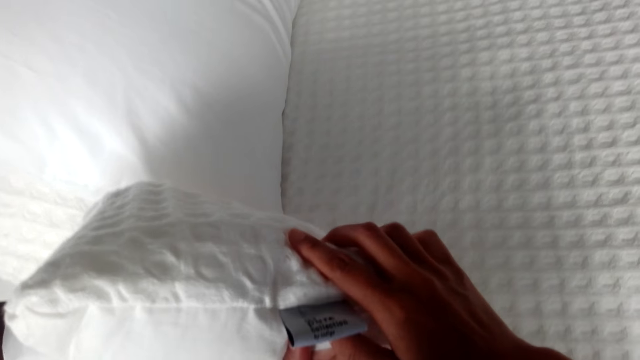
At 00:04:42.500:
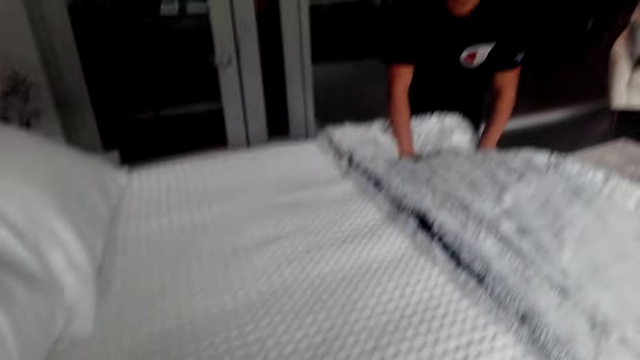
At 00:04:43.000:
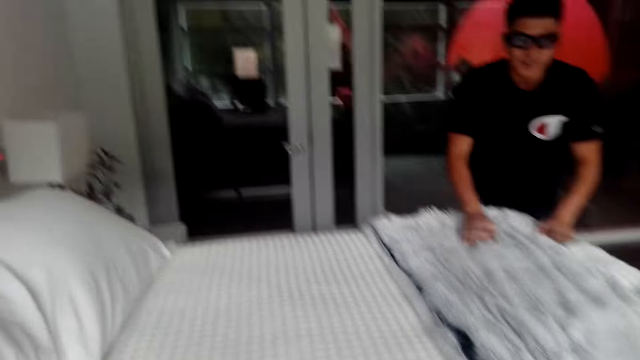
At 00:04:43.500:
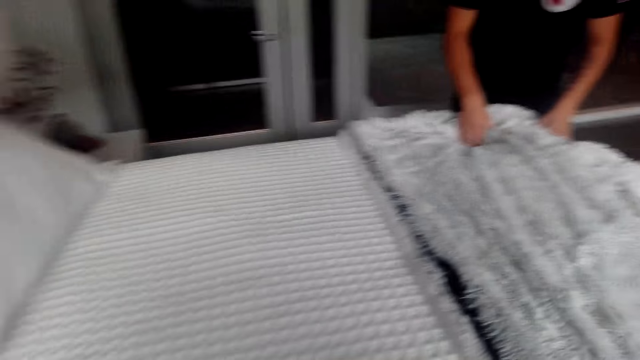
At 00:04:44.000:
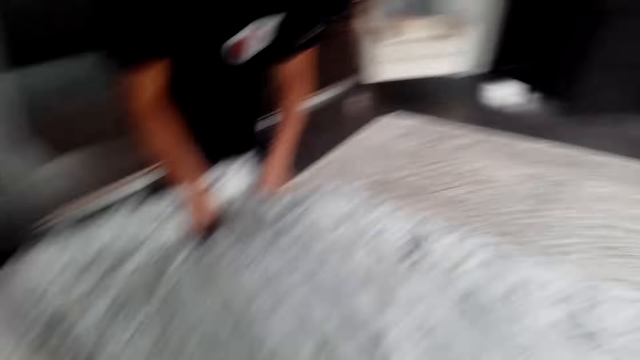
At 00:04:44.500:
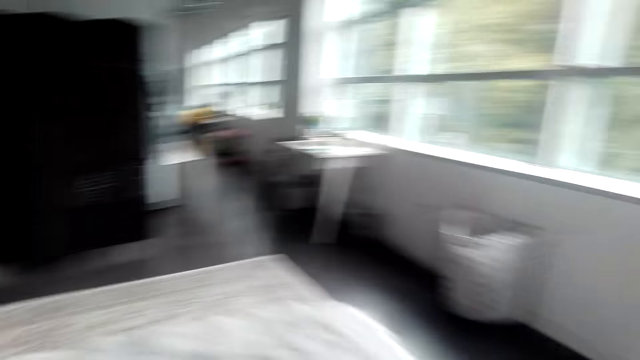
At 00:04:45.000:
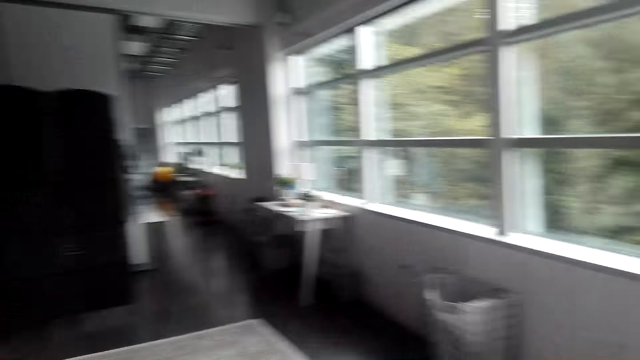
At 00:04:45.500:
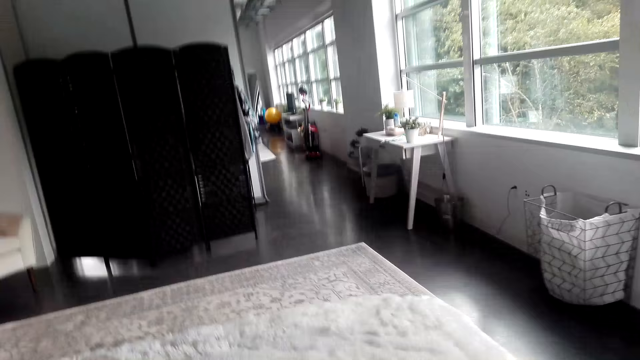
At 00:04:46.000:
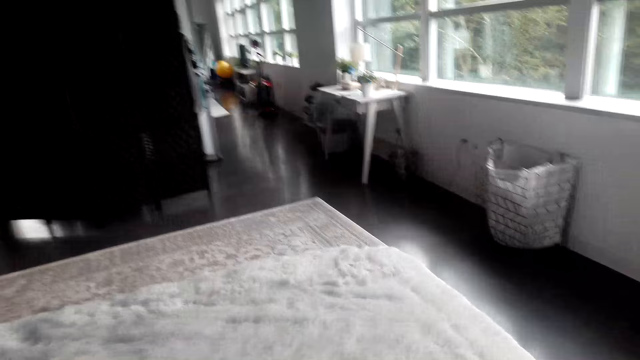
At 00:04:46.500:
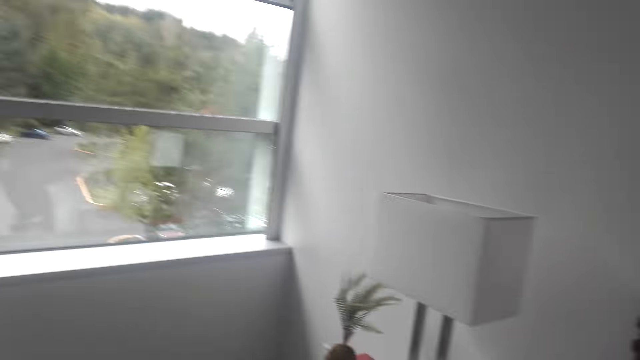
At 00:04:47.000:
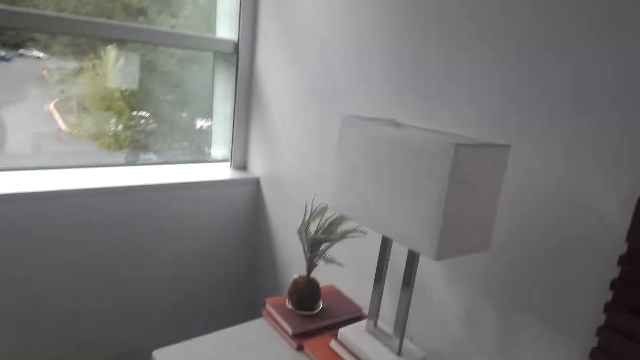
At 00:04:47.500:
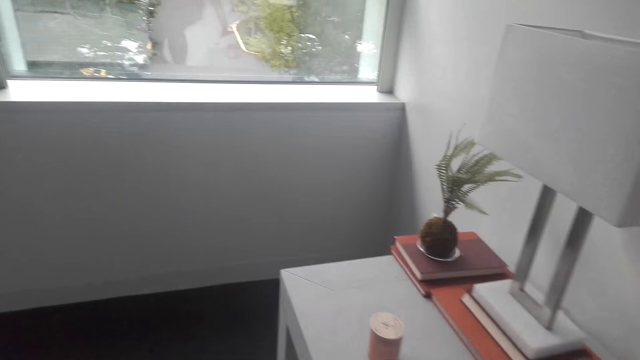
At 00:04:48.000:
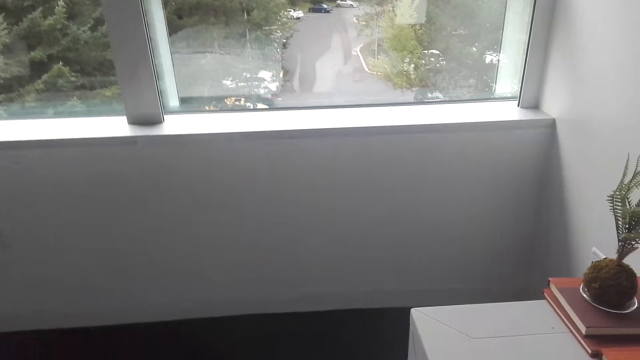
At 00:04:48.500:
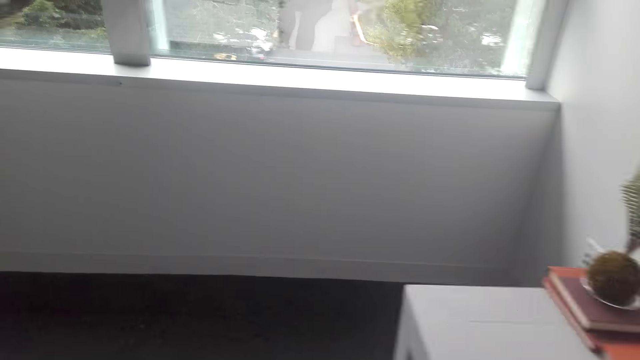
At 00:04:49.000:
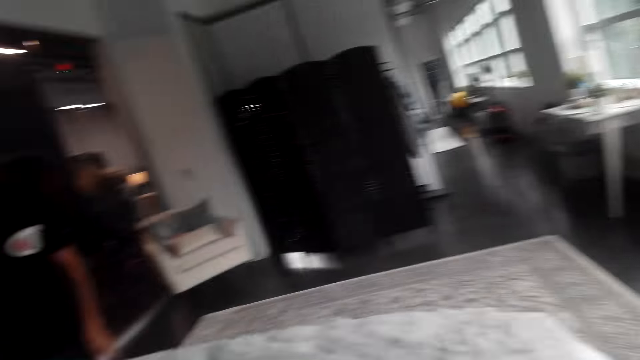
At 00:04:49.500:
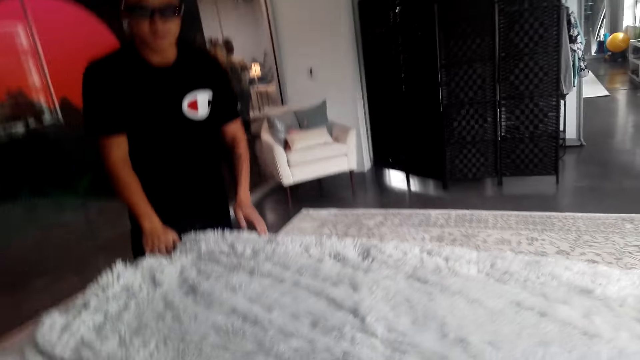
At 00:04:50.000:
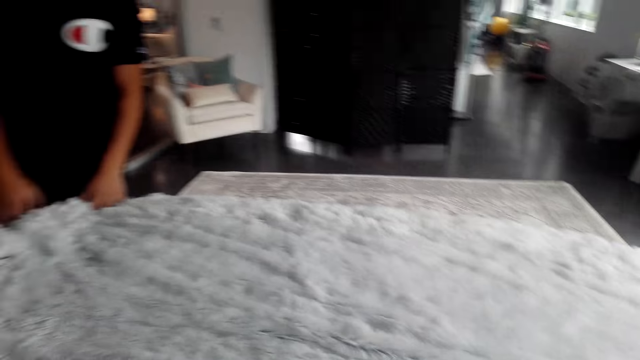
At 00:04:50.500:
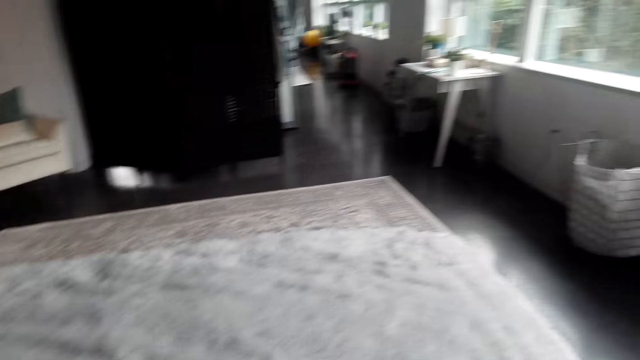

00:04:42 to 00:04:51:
The camera wearer looks around the room. They converse with a man.

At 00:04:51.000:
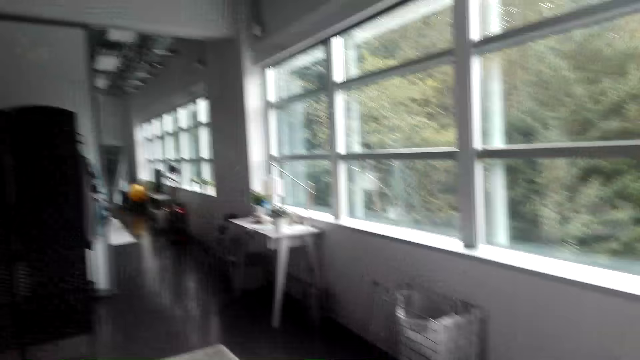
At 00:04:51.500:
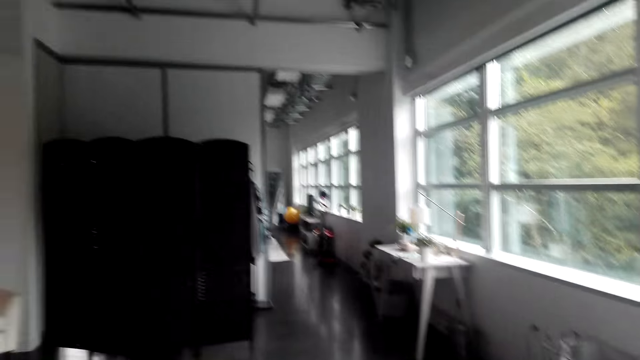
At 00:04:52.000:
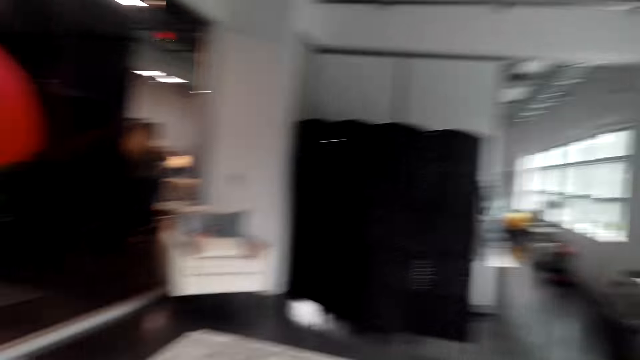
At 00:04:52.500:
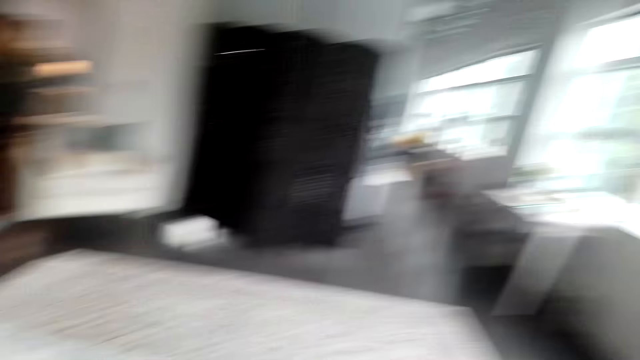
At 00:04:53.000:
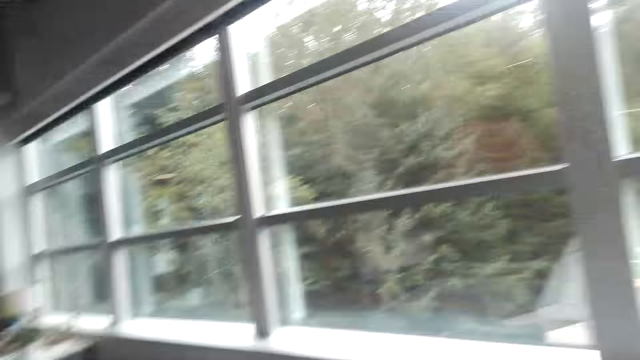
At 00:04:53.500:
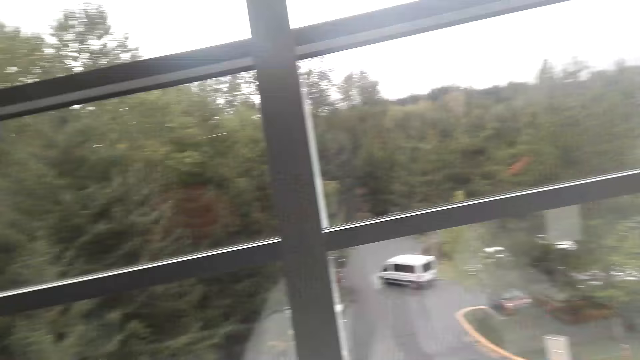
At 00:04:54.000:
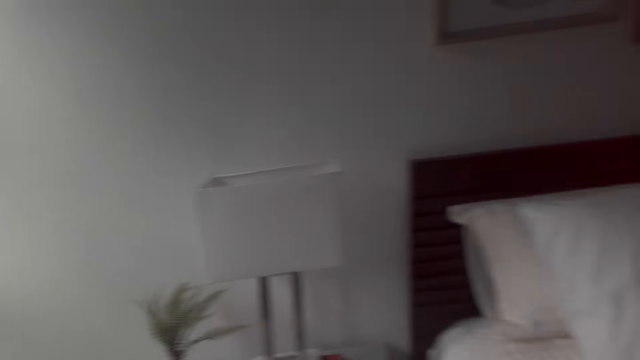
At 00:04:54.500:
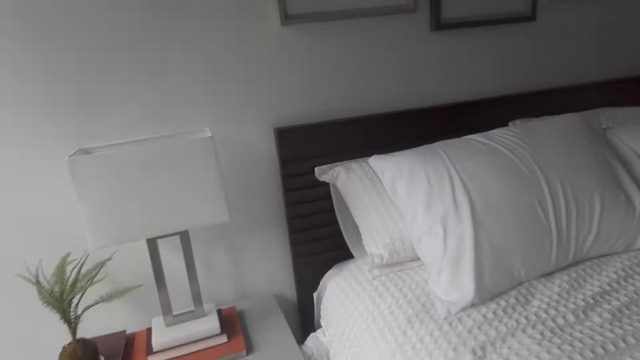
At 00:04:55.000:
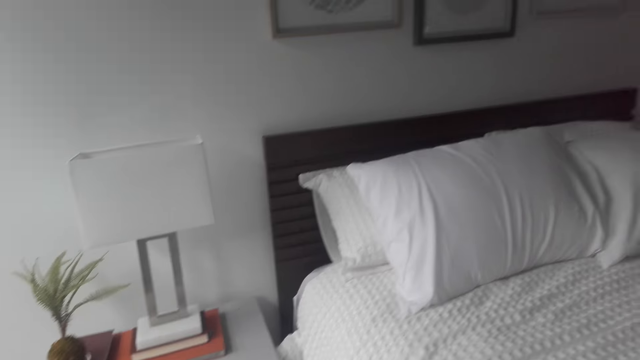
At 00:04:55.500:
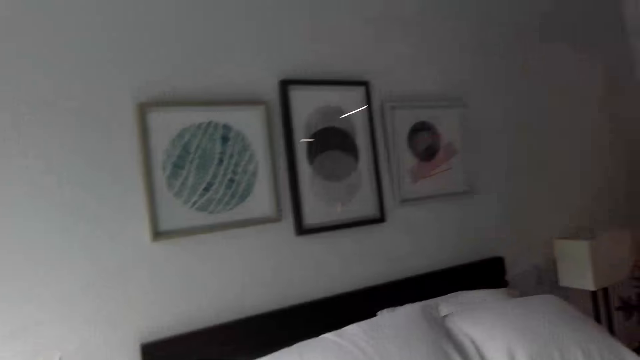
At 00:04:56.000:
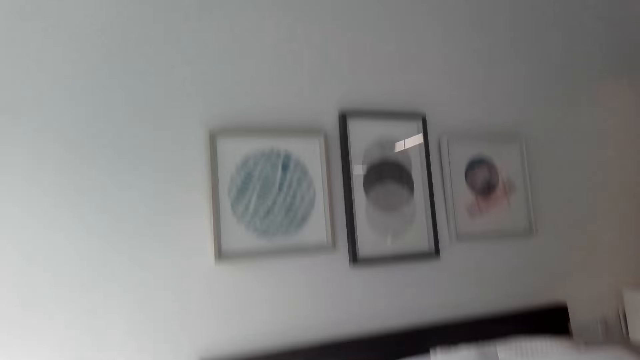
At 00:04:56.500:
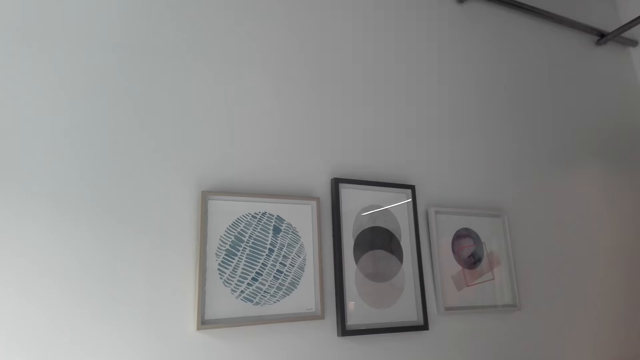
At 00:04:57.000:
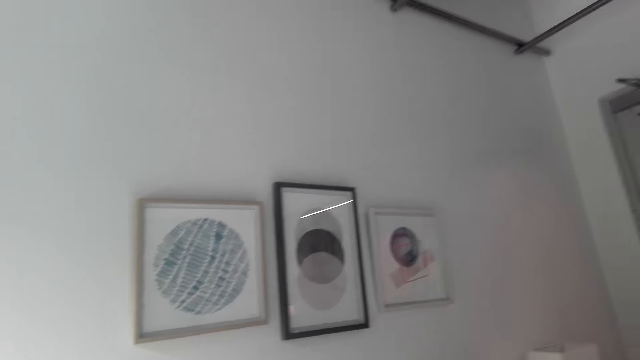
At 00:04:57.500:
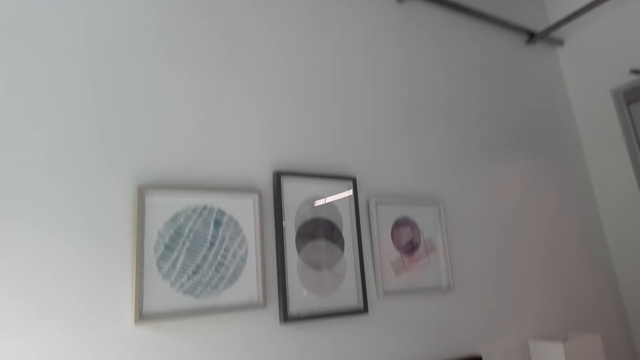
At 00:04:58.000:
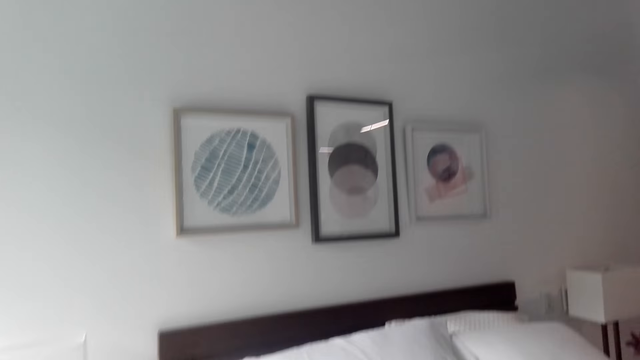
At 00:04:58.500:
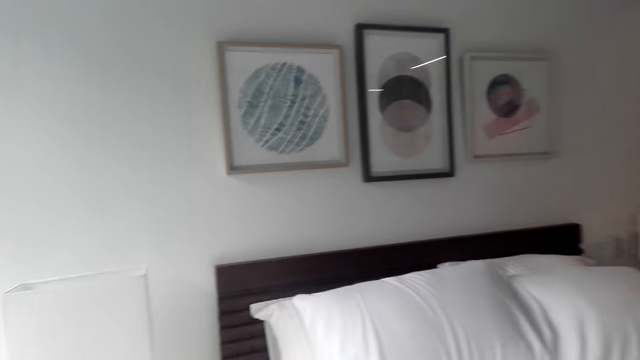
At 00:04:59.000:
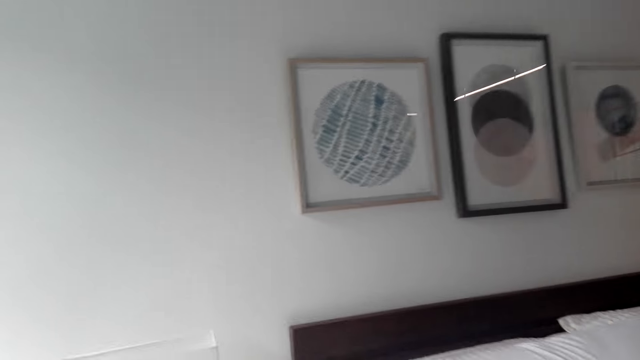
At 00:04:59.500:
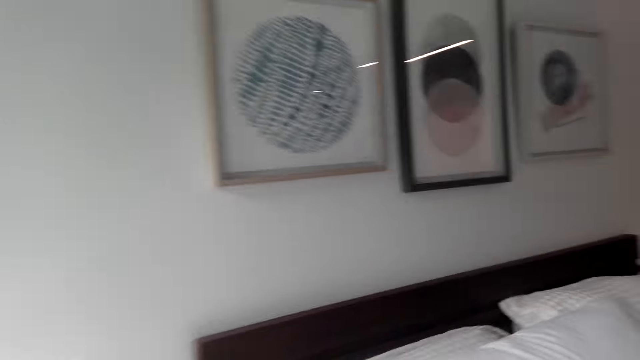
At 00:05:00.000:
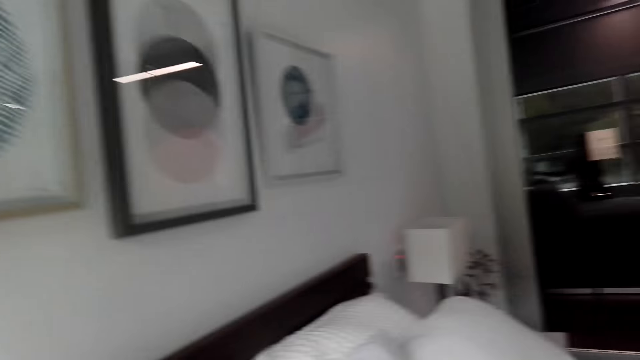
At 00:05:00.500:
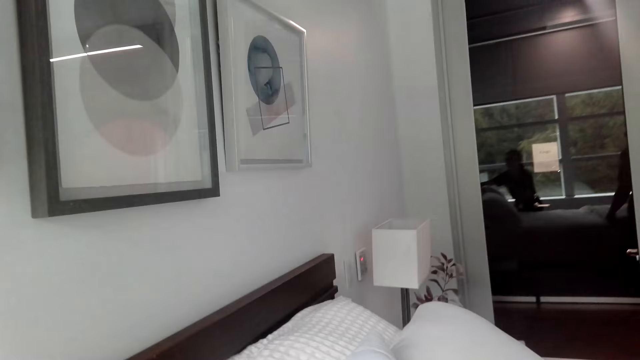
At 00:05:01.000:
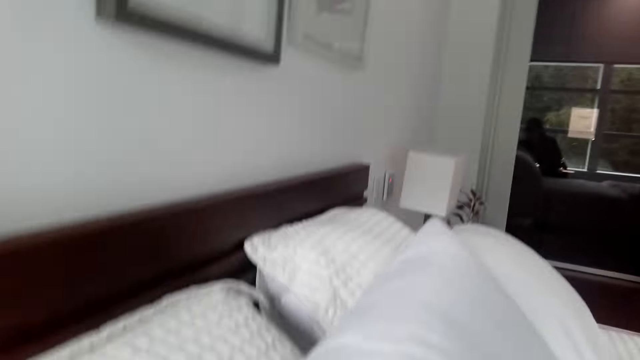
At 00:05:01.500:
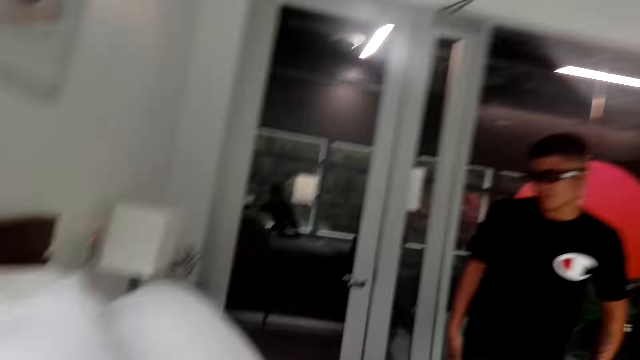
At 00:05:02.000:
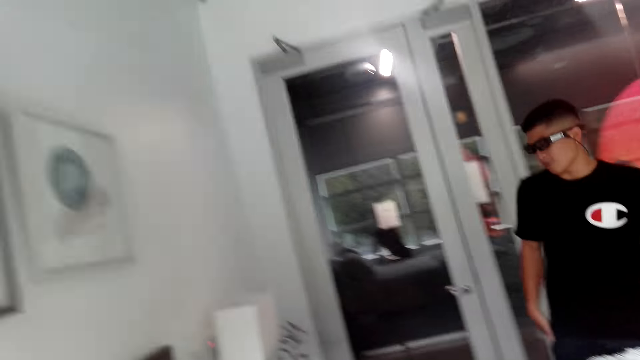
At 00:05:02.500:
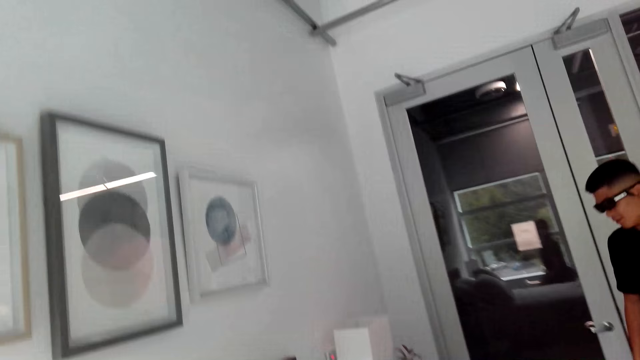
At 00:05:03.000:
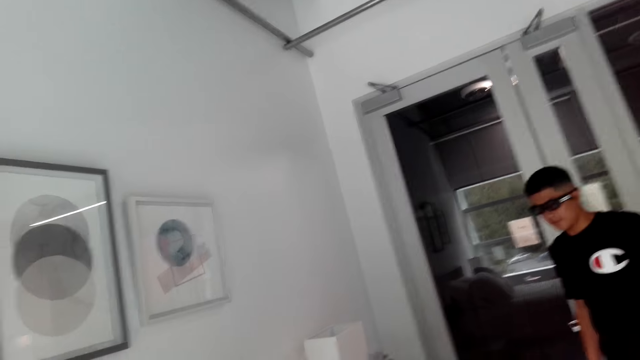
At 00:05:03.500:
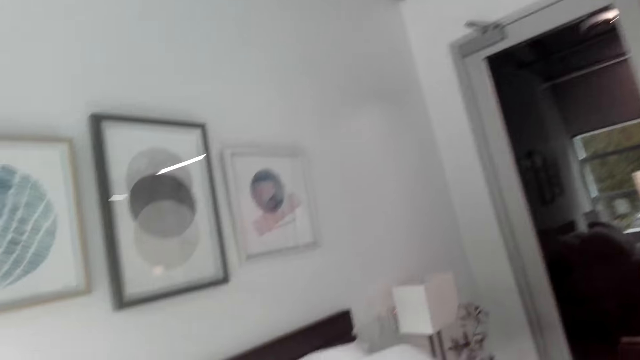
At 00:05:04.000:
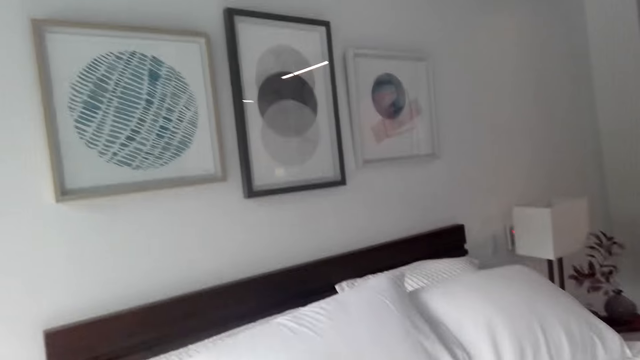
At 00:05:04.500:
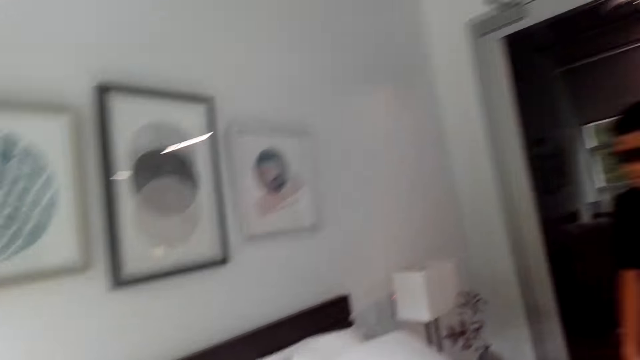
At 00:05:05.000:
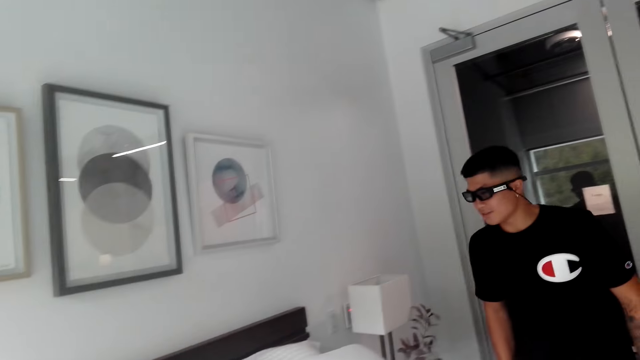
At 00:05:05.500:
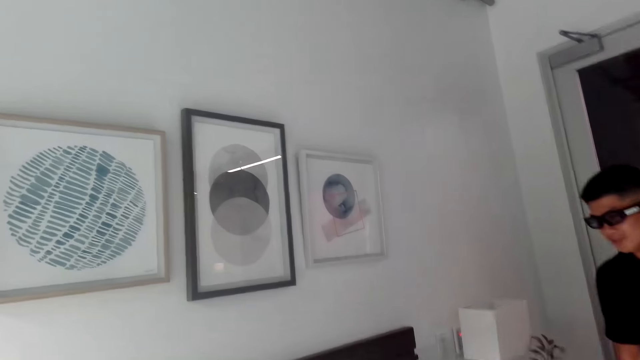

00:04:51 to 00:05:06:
A man talks to the camera wearer. The camera wearer walks in the room. They talk to the man. They look at the decoration. They talk to the man.
